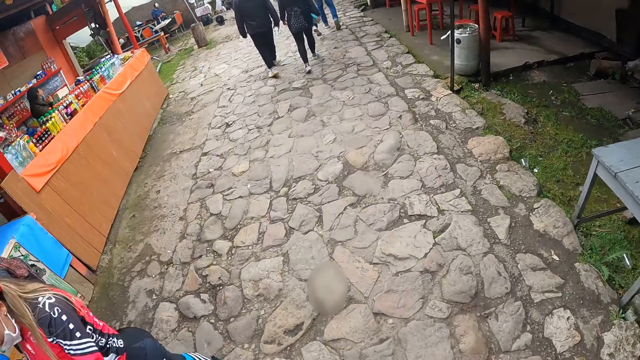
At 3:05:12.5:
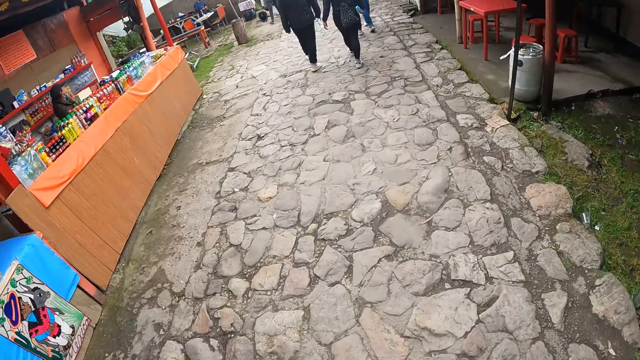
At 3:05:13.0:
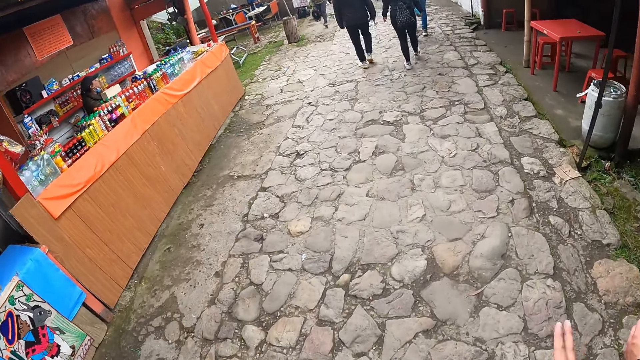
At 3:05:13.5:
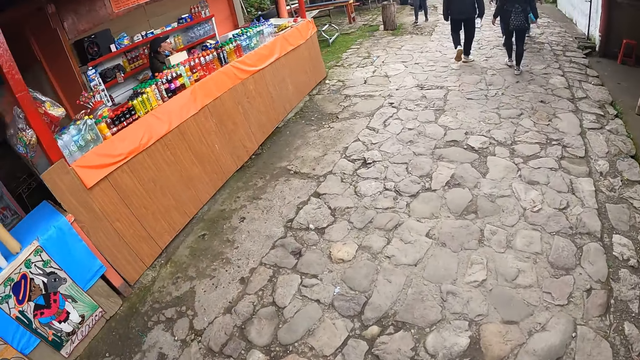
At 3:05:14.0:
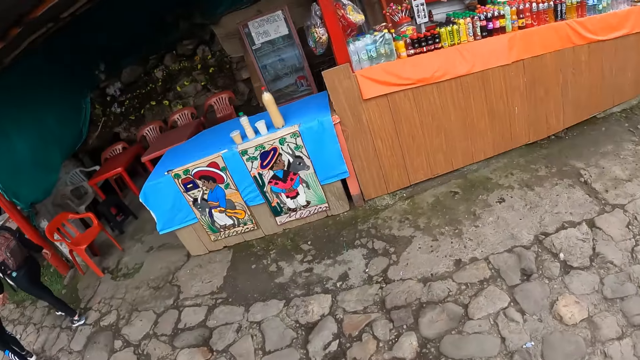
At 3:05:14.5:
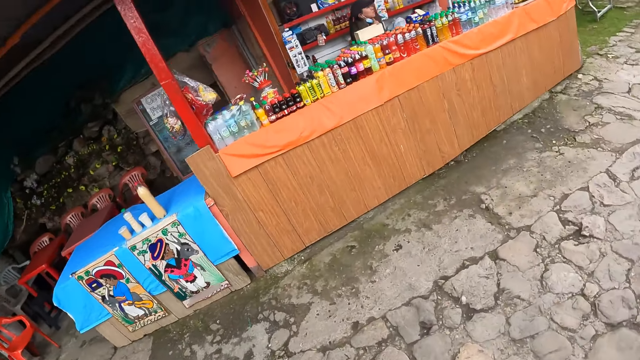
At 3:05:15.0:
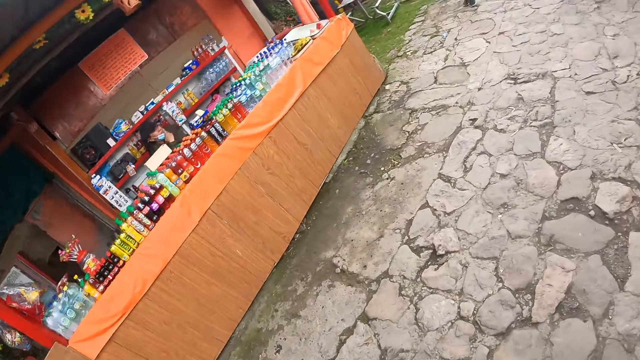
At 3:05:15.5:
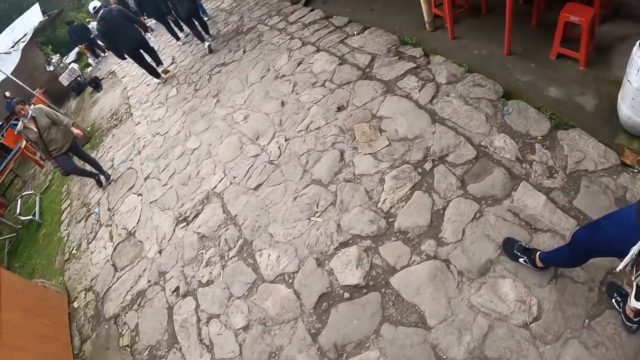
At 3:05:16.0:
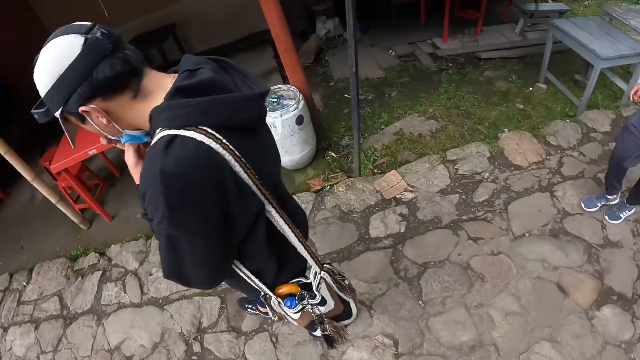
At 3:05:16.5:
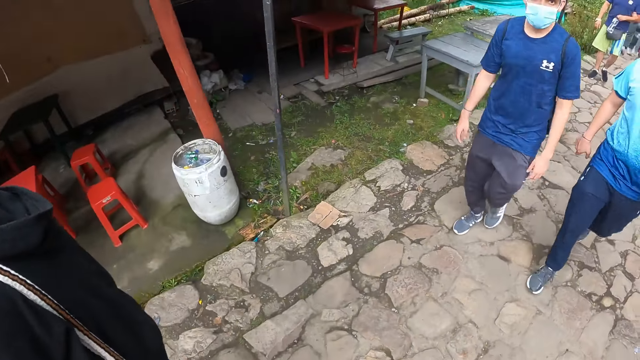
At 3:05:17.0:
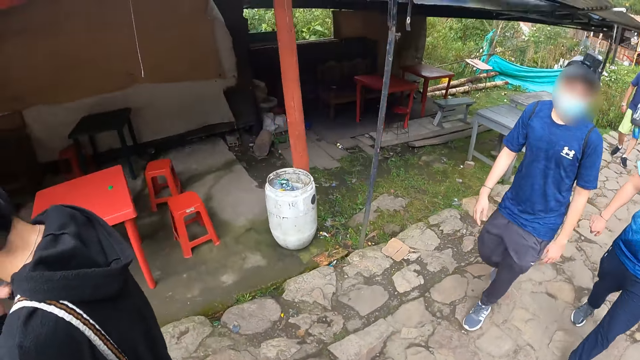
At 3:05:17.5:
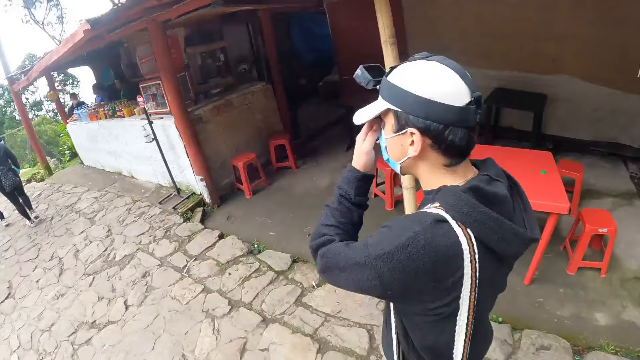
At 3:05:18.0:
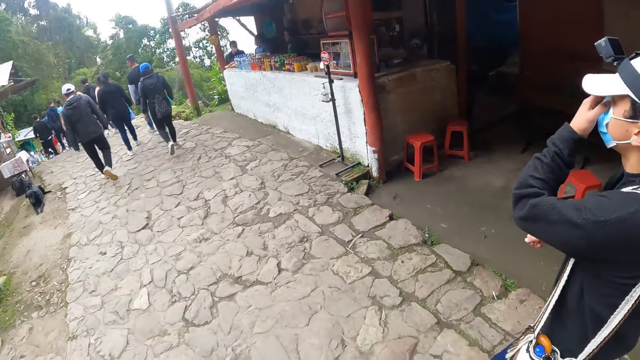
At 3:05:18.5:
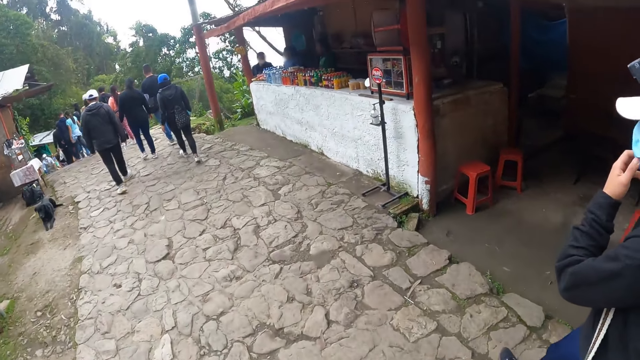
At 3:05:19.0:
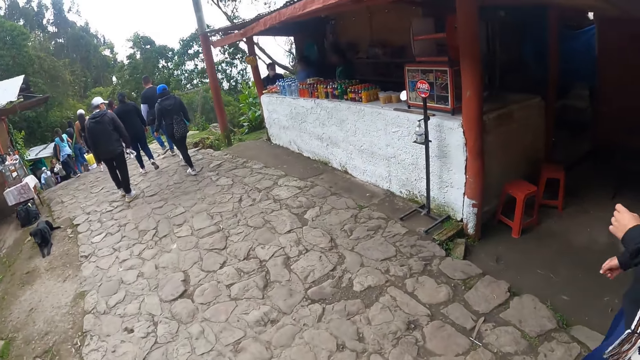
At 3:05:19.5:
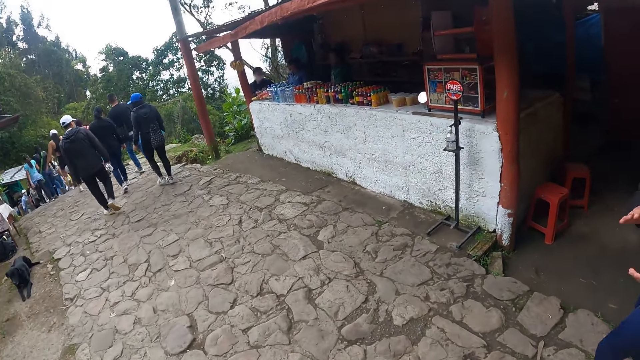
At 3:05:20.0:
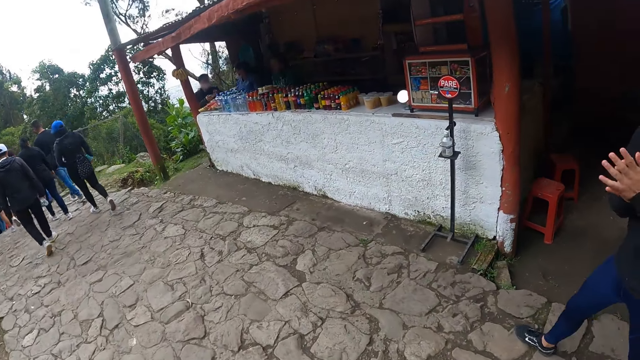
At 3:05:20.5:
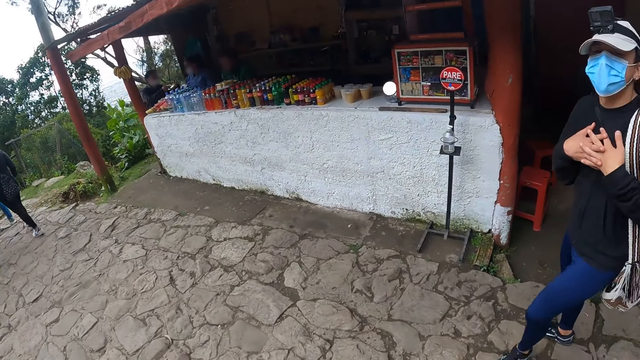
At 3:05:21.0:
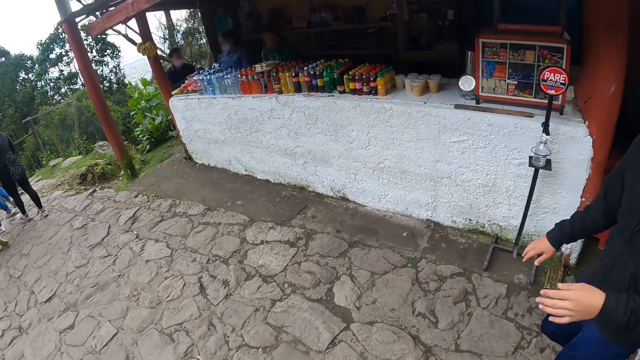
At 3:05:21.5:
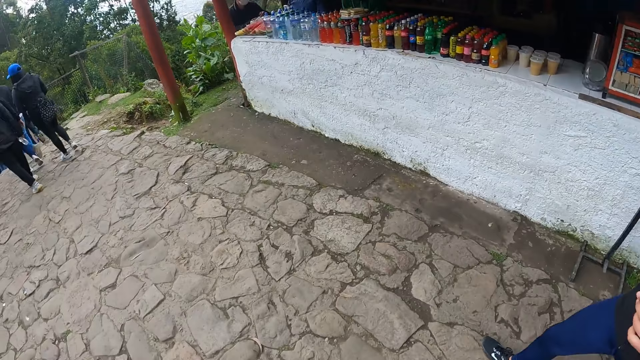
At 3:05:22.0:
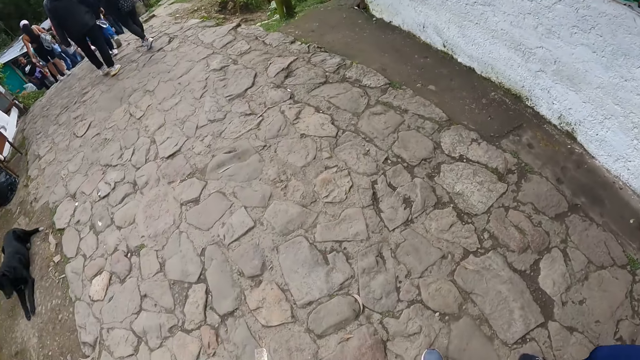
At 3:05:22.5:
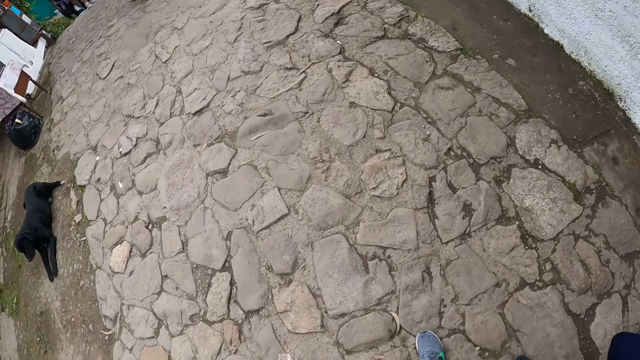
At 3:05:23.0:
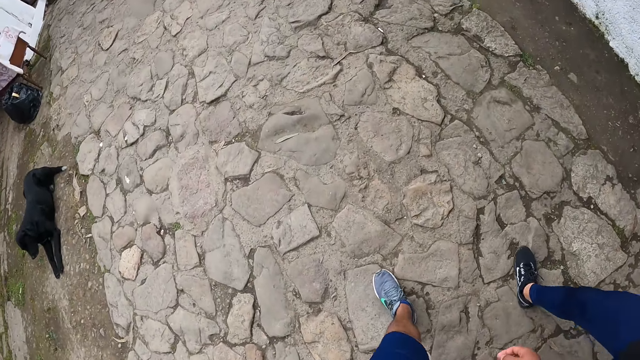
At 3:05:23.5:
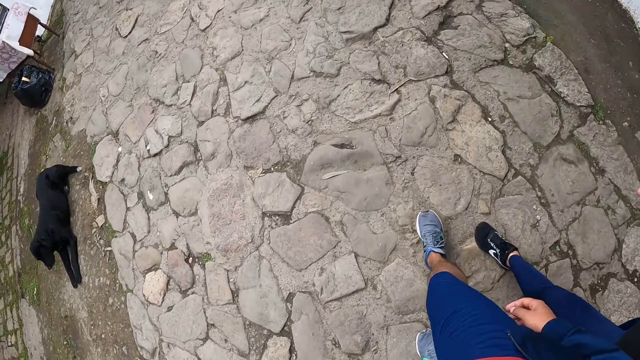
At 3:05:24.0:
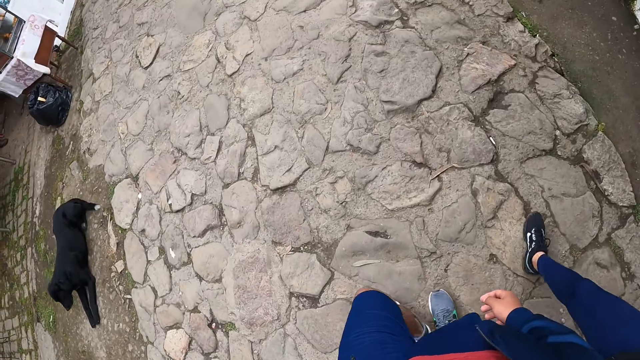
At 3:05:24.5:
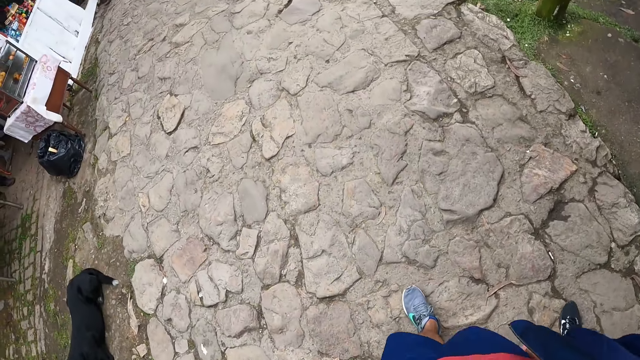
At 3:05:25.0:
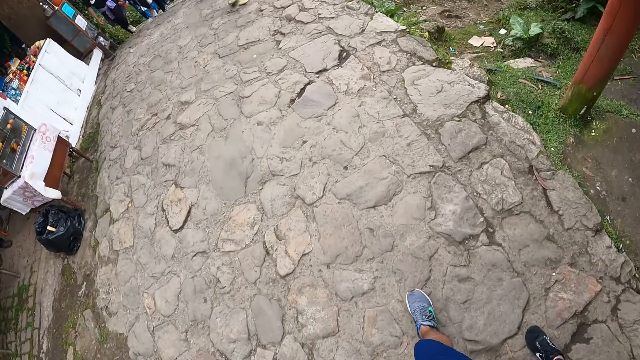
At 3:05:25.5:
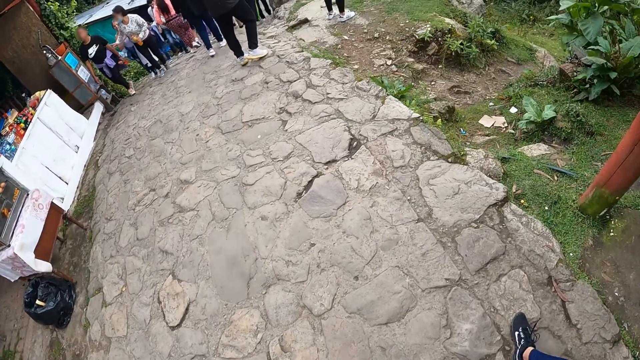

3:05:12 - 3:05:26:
The camera wearer looks aside. A man walks on the pathway. Another man walks on the pathway. A third man adjusts a face mask on his face with his left hand. The third man touches the face with the hand. The camera wearer interacts with the third man. The third man gestures out. The camera wearer looks at the third man.

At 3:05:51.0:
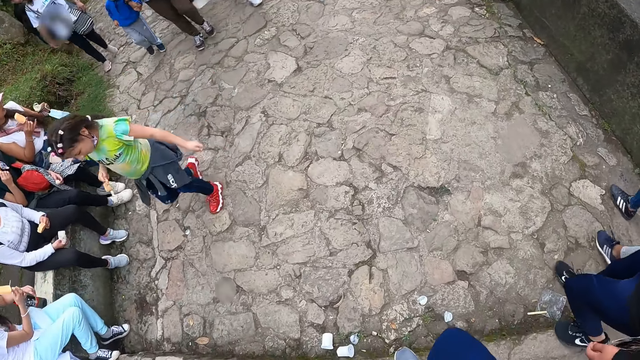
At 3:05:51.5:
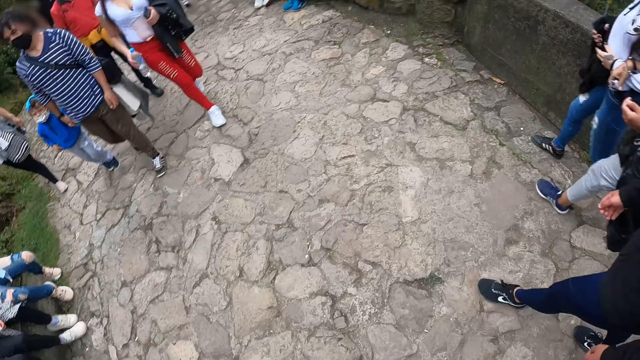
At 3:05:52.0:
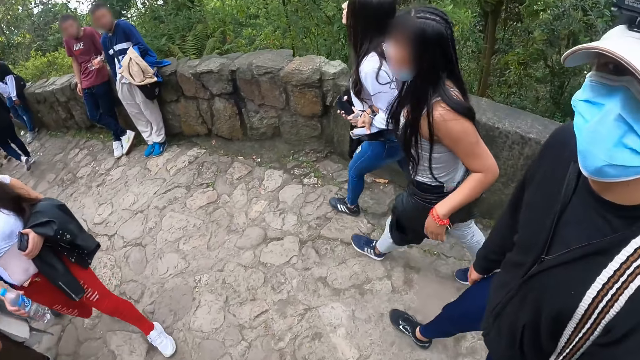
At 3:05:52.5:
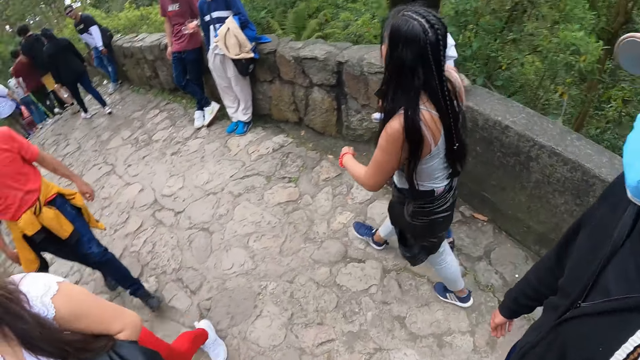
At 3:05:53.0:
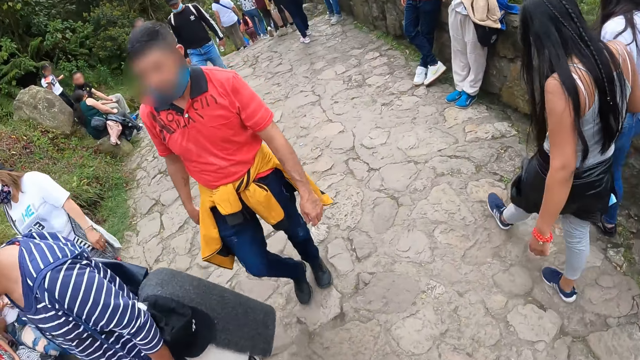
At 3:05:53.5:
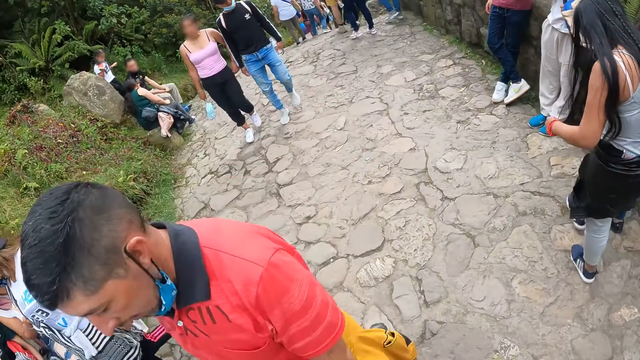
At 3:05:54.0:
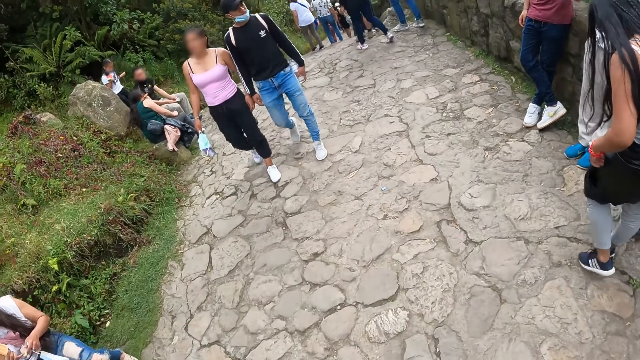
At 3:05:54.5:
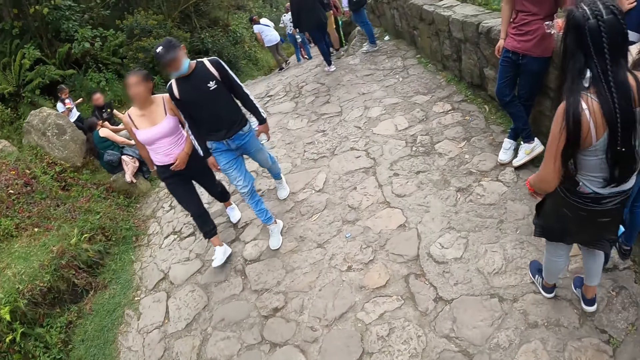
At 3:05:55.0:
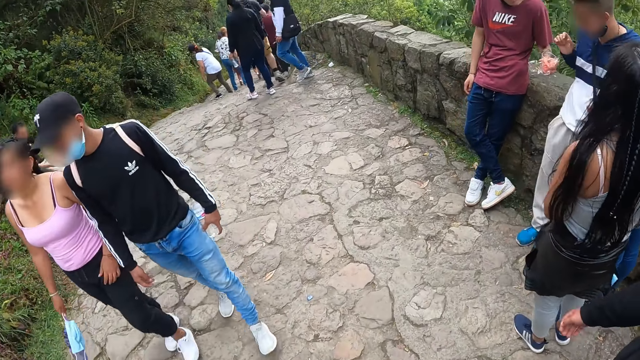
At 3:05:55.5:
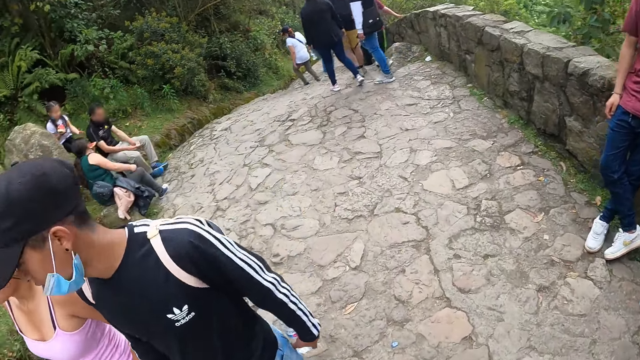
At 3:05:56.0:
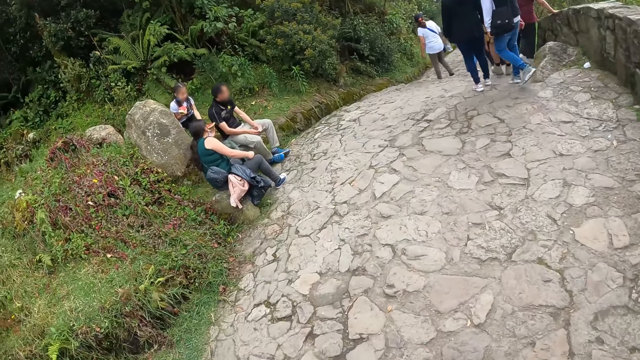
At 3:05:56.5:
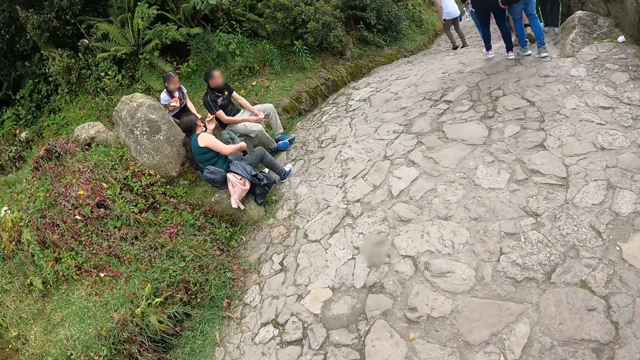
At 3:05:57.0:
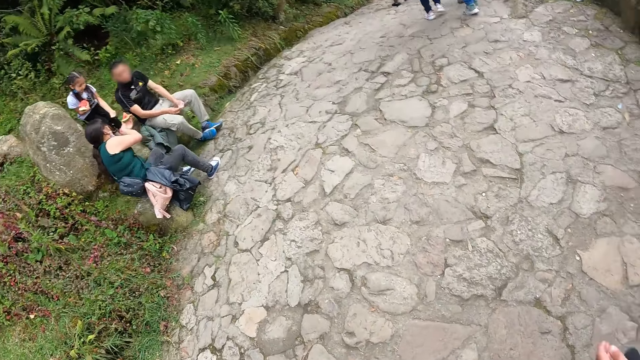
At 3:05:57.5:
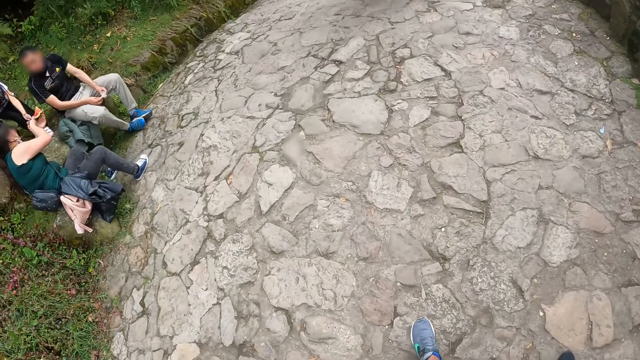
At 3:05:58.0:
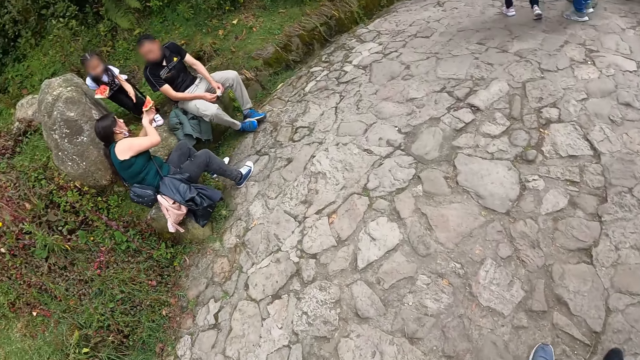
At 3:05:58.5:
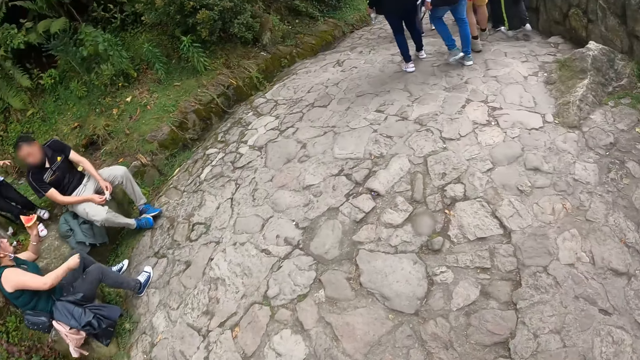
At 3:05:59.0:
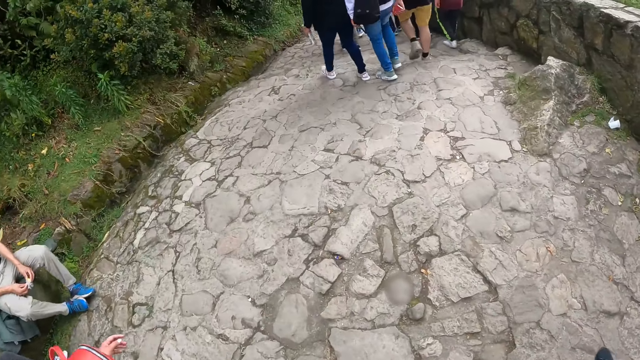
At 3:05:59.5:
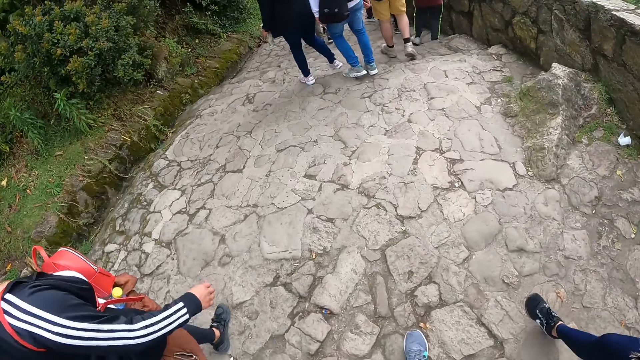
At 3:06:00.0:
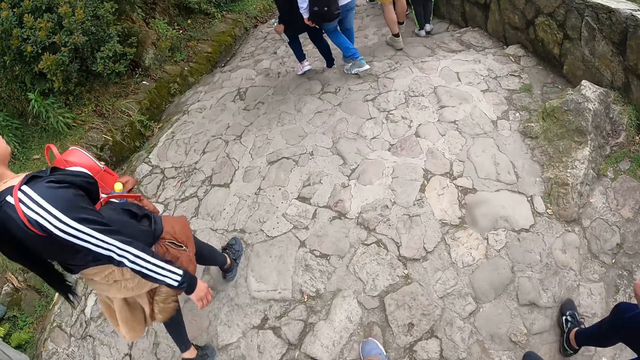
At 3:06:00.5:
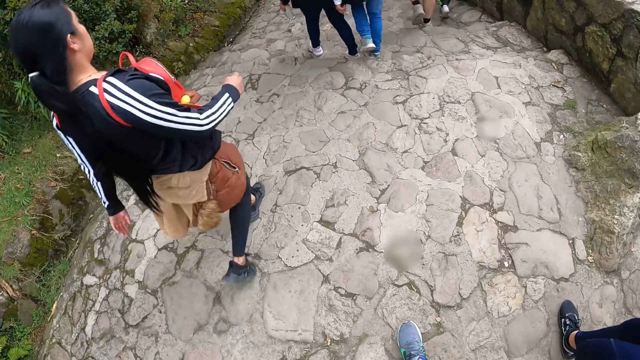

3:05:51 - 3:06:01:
The camera wearer looks at a man.
